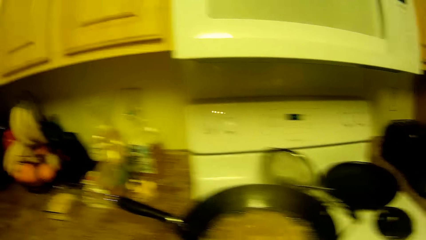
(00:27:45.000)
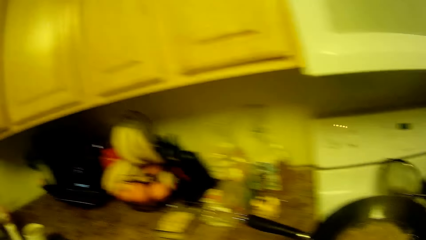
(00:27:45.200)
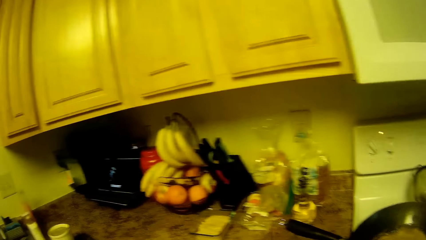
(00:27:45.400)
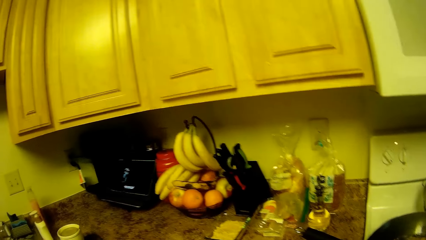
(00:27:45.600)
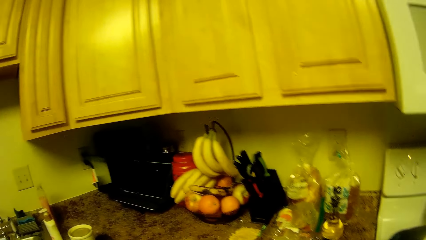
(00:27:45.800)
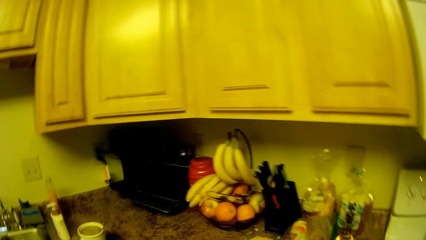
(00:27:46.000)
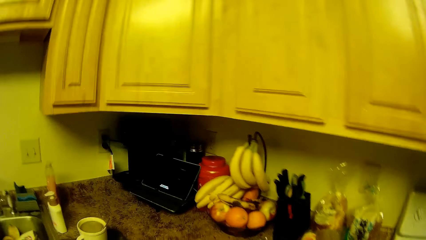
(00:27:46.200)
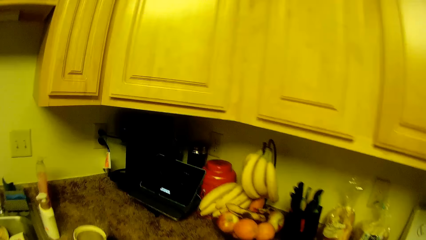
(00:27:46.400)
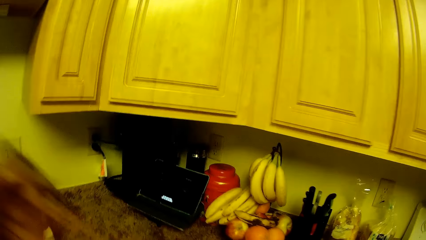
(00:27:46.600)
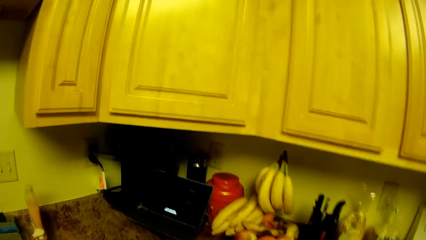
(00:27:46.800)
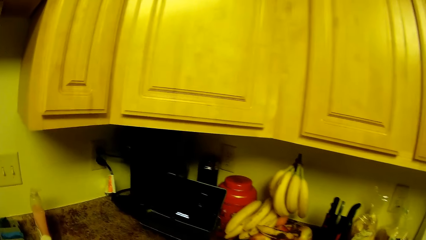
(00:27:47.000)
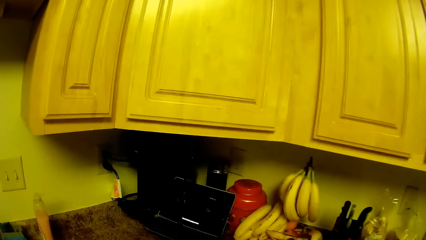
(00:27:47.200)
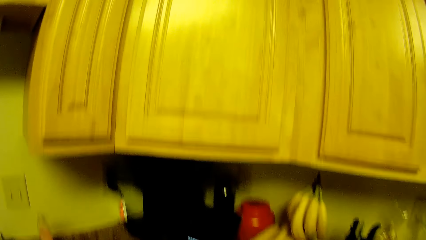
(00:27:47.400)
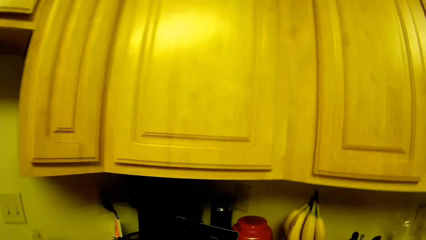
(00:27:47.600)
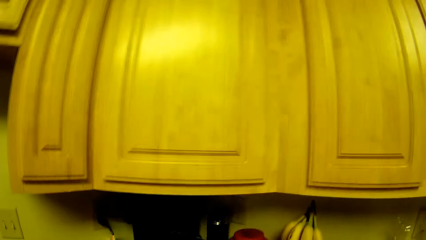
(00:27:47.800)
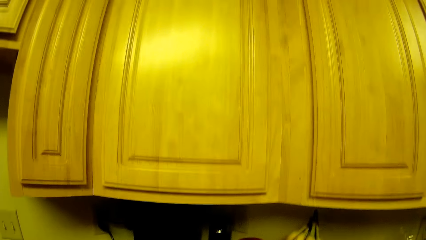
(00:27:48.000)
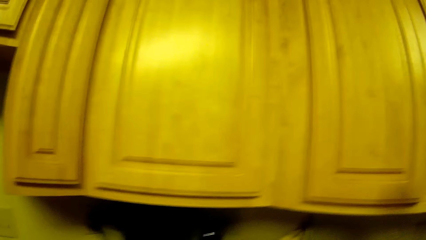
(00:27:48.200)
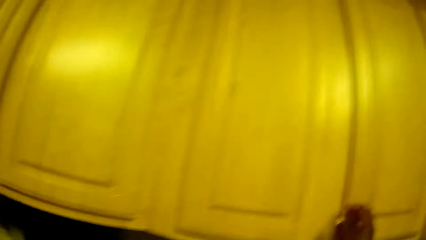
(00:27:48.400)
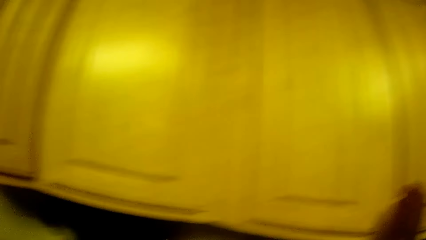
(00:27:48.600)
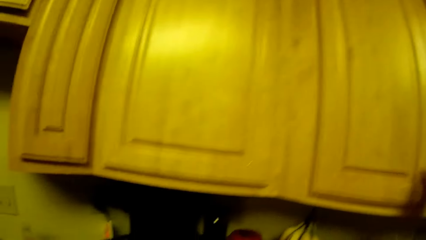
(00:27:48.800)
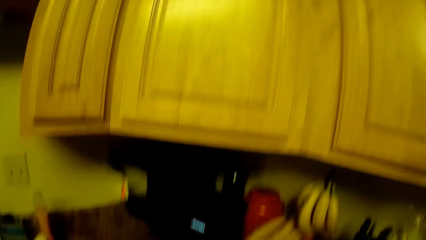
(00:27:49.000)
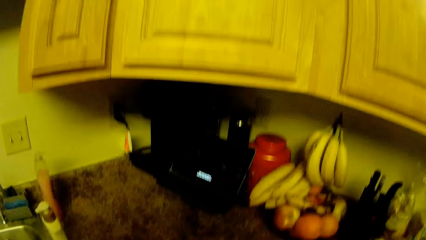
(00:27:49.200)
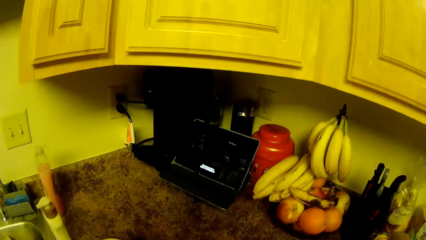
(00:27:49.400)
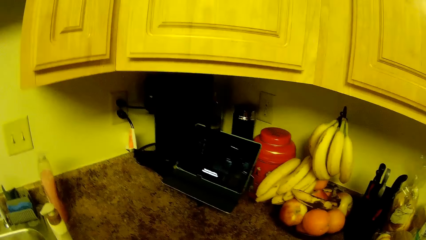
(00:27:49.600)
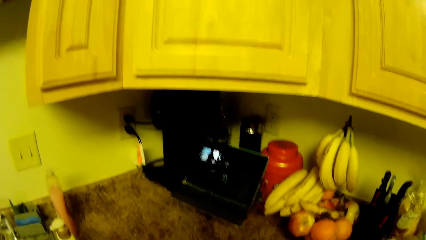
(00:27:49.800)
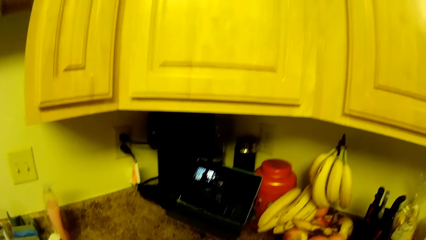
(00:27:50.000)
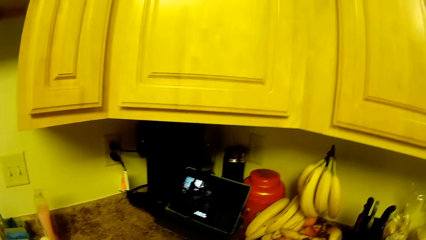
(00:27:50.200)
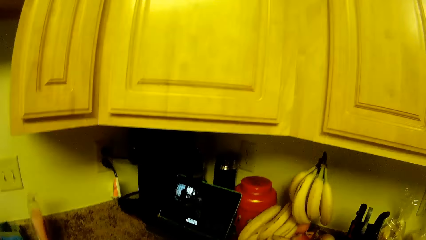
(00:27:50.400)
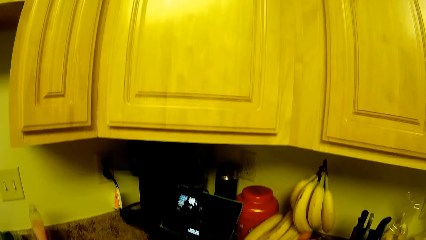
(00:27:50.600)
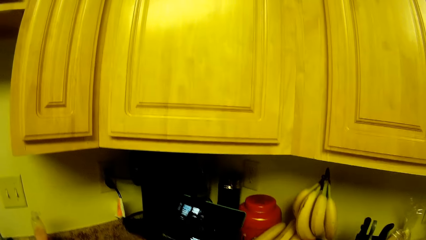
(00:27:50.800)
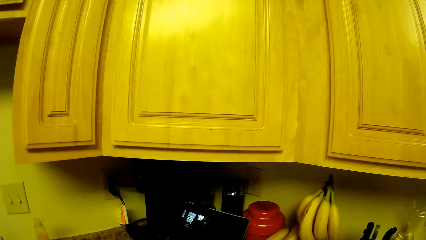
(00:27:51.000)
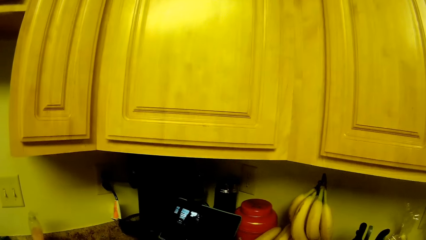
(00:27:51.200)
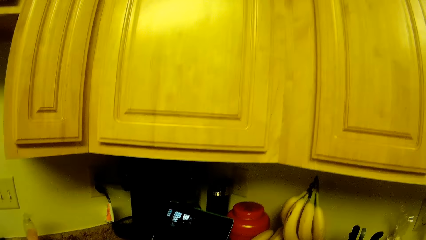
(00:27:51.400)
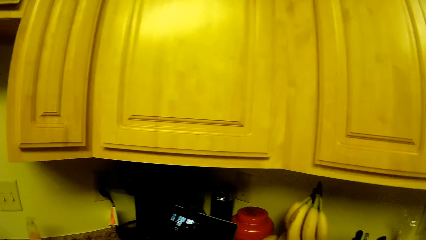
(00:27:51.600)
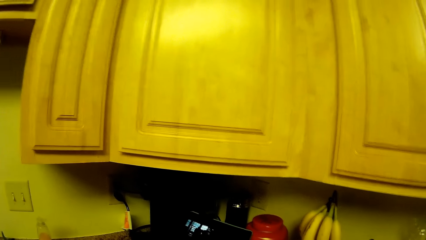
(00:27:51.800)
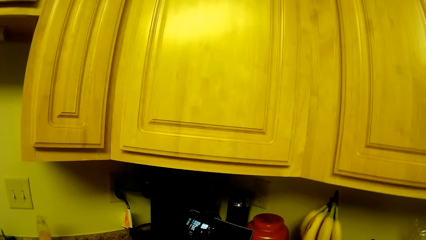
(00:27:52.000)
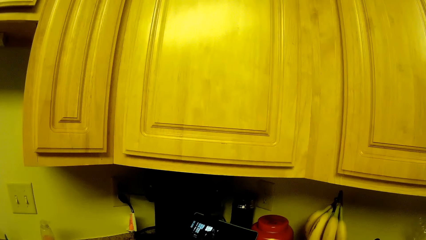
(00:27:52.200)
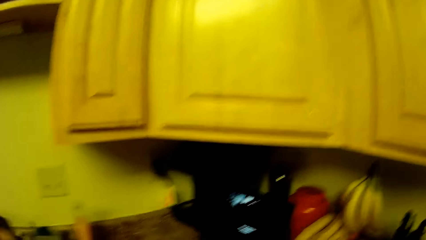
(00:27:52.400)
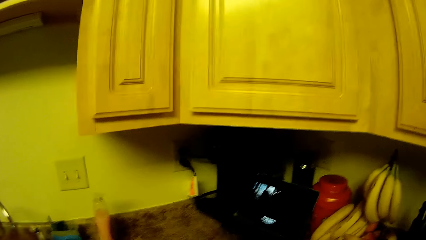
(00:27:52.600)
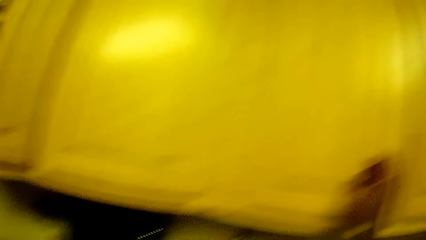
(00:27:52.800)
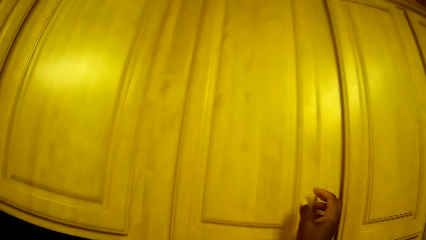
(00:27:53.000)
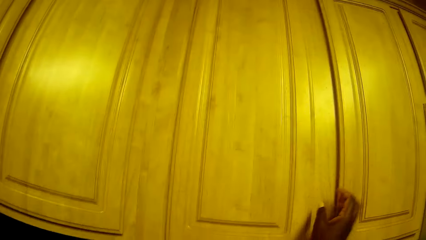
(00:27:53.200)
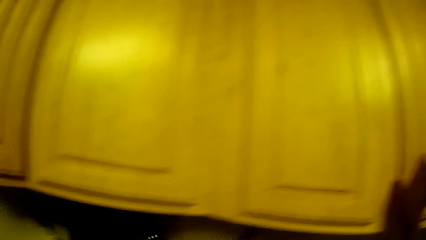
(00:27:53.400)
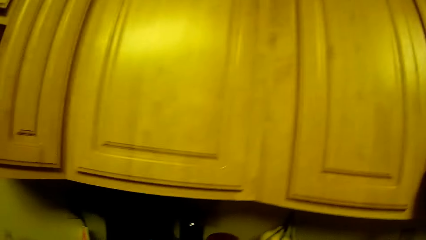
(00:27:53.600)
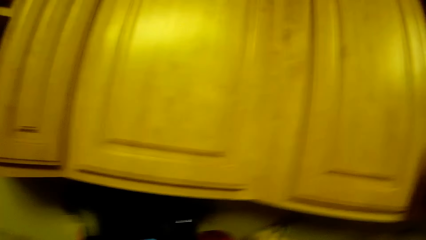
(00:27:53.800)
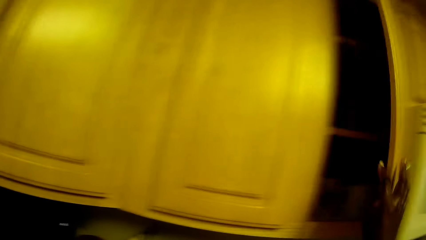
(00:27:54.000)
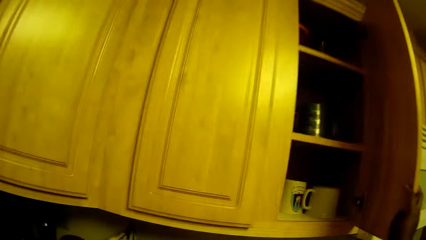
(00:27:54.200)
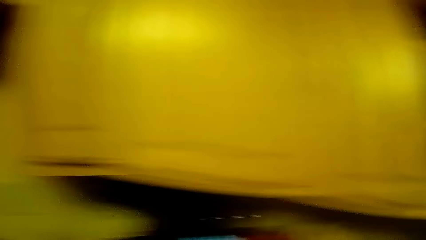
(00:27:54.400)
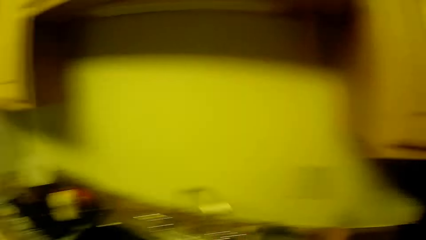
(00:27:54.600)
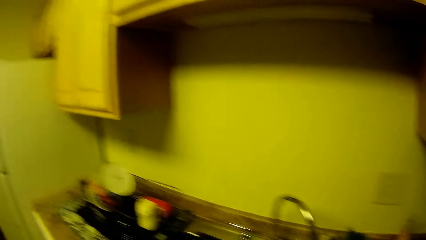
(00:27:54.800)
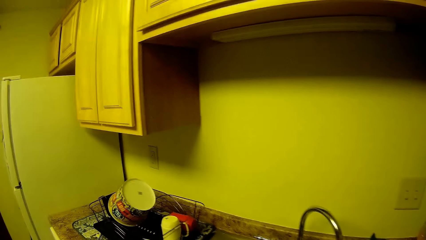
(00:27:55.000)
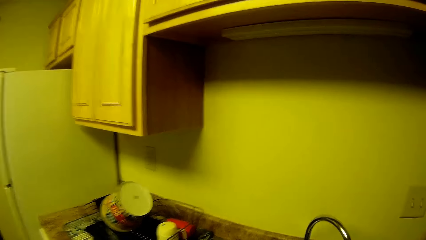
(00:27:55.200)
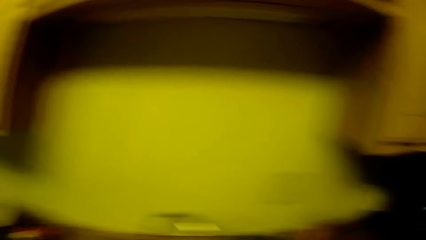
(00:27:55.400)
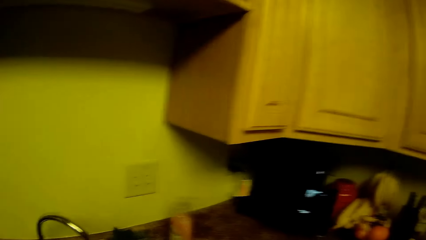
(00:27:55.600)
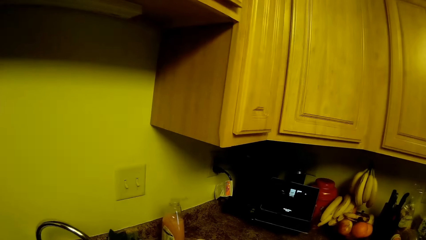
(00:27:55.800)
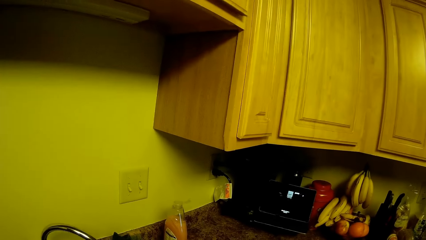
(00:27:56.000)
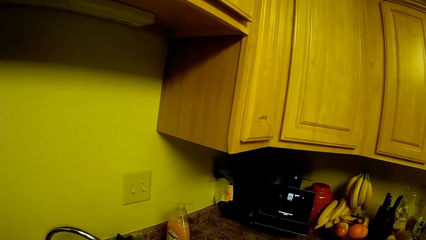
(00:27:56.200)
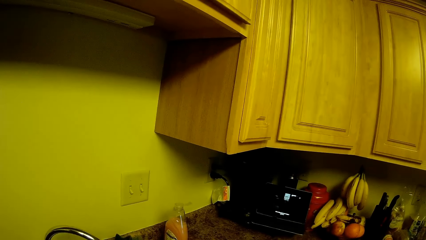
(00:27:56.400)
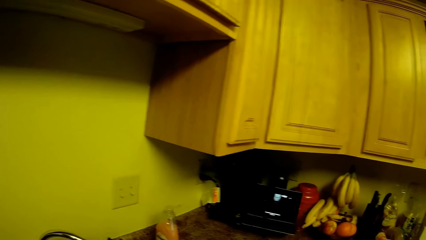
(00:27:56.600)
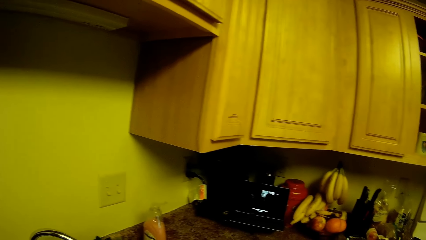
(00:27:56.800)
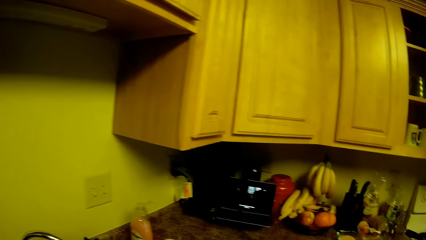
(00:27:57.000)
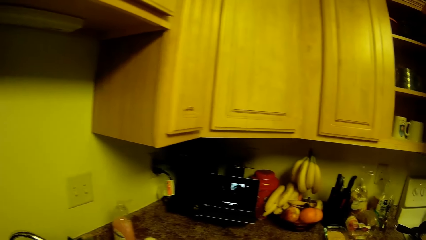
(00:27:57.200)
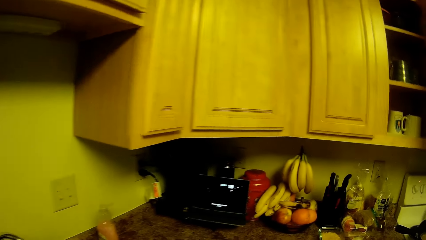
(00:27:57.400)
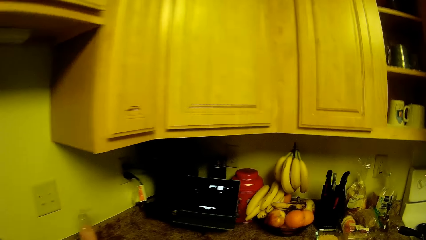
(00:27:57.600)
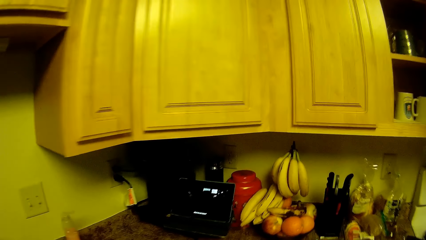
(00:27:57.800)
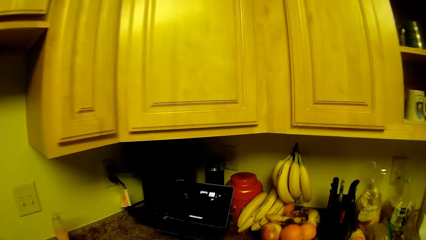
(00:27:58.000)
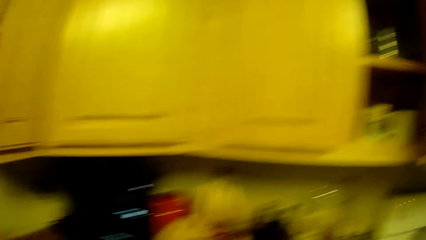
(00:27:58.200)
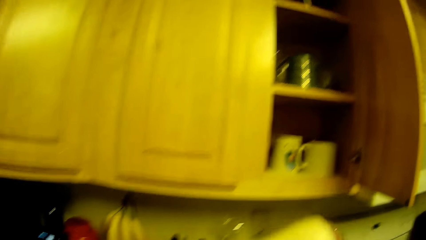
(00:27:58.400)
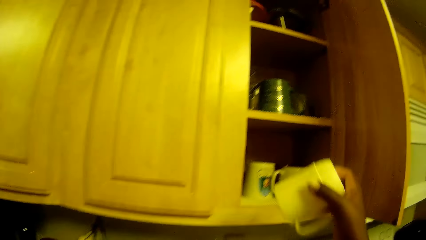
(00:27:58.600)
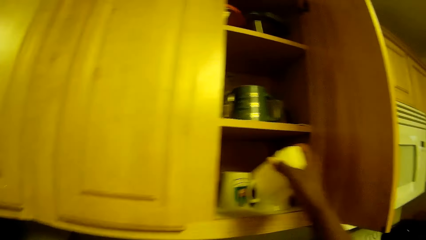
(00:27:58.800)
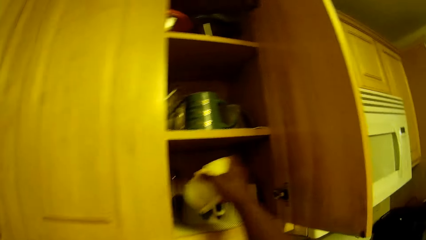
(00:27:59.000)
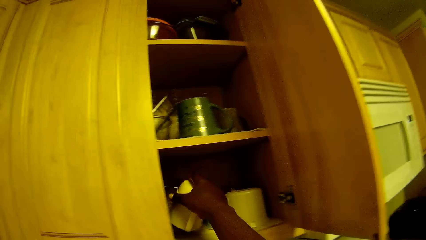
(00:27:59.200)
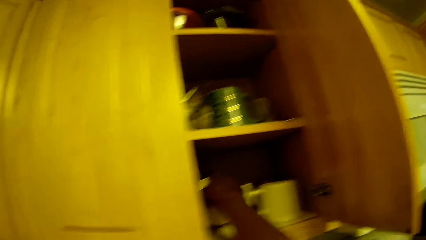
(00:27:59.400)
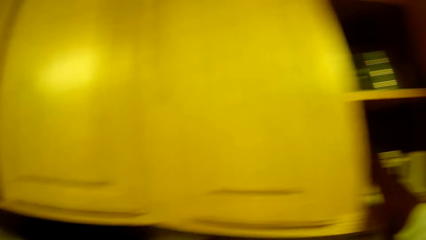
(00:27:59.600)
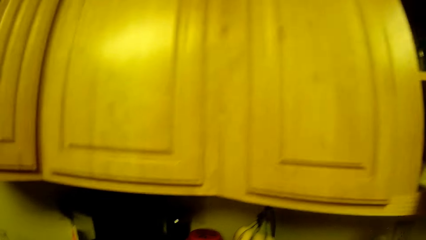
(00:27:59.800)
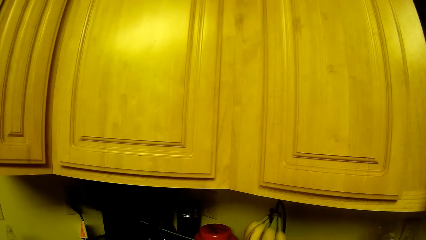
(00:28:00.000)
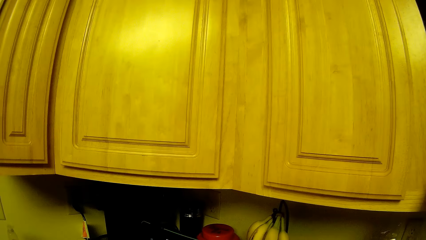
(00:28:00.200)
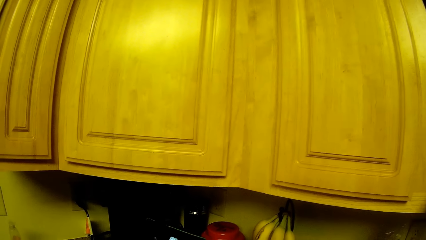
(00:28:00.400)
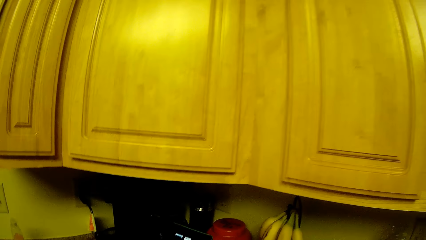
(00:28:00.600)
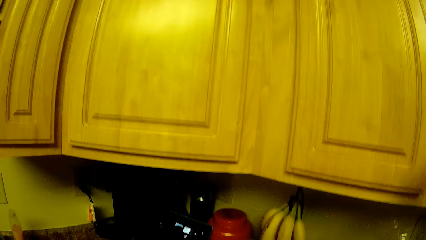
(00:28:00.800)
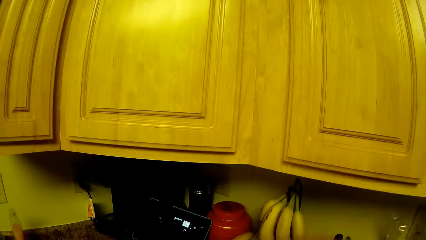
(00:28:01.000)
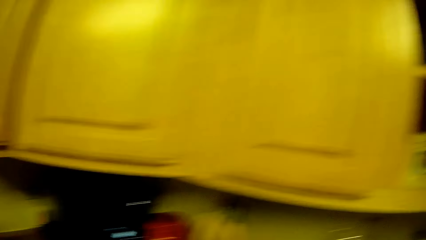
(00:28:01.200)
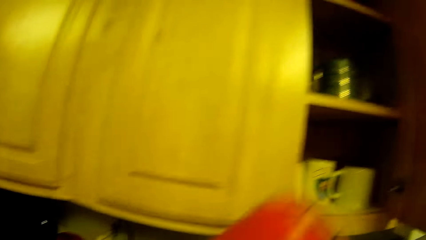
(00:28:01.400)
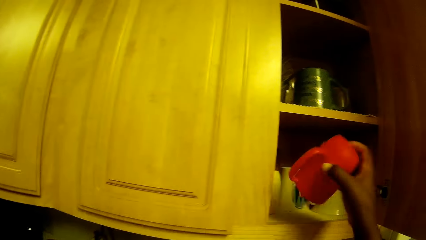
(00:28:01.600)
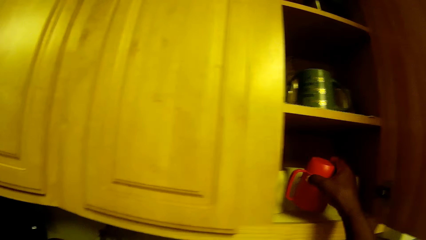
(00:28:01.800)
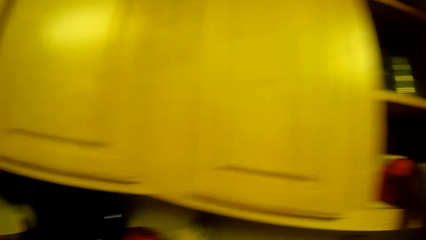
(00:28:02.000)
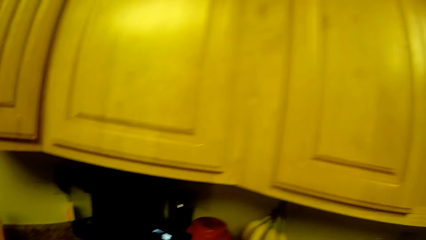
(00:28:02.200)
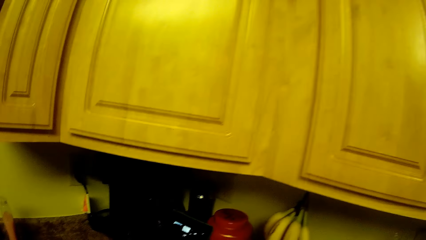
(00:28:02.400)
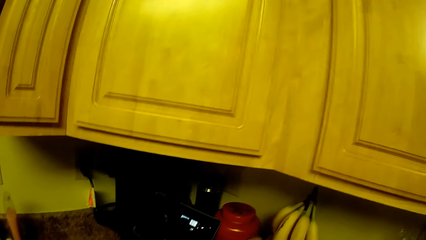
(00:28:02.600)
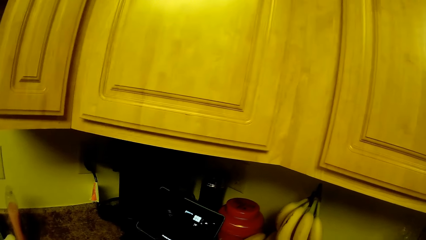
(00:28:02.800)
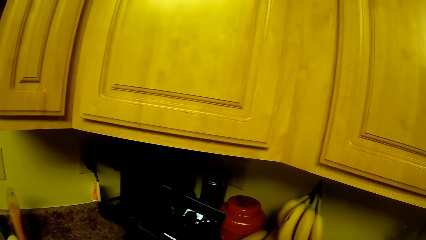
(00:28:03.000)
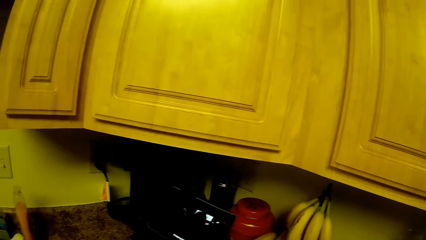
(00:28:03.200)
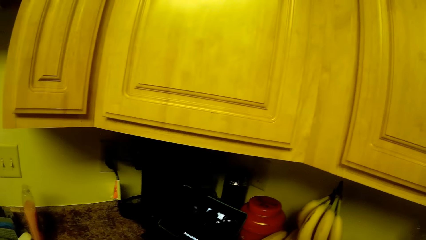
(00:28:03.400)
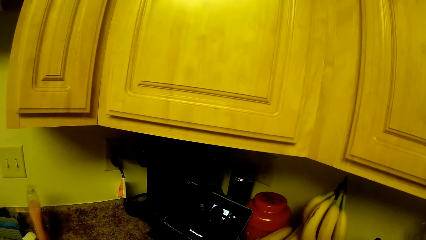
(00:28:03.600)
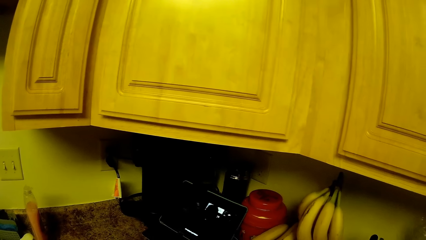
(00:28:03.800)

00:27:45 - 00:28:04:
The camera wearer looks at the frying pan. He turns around. He opens a cupboard with his right hand. He holds a cup with his right hand. He drops the cup inside the cupboard with his right hand. He holds another cup with his right hand. He drops the cup inside the cupboard with his right hand.
